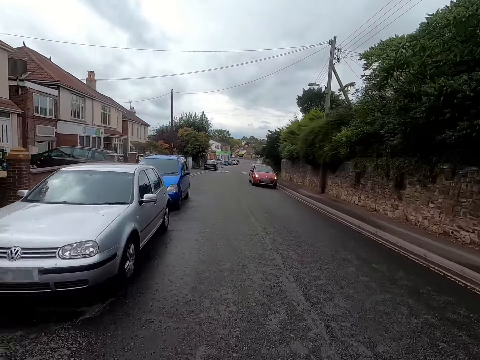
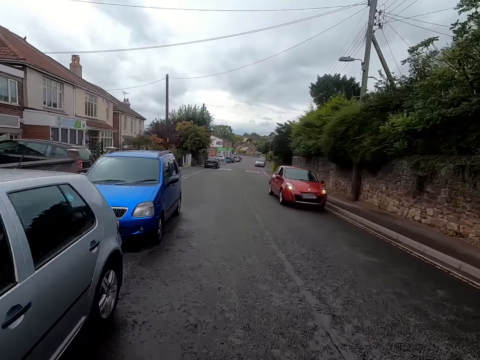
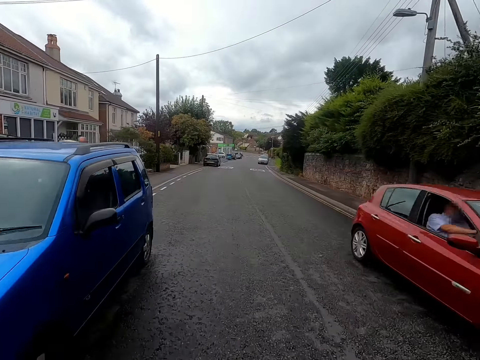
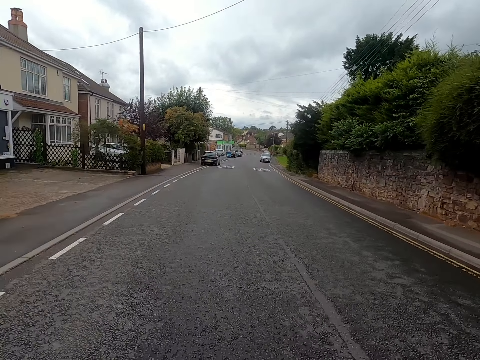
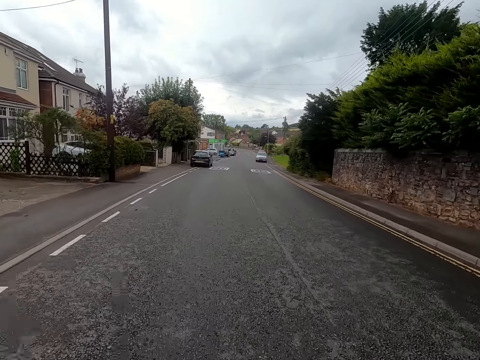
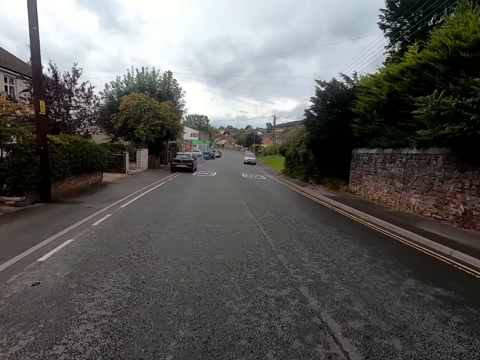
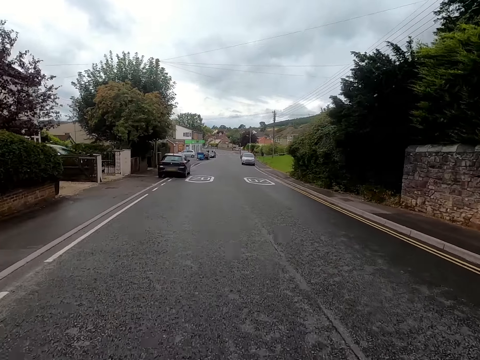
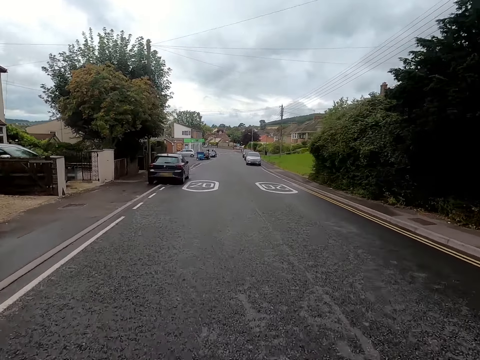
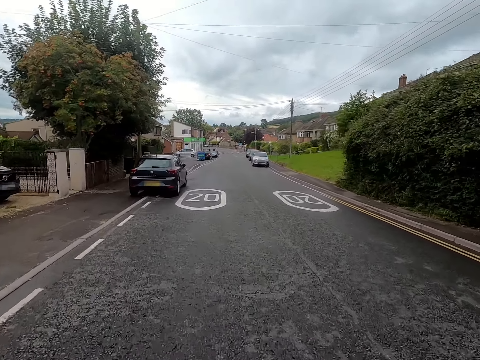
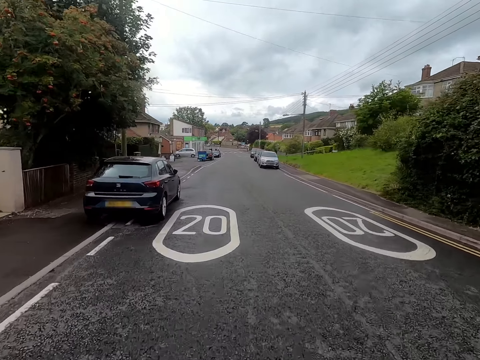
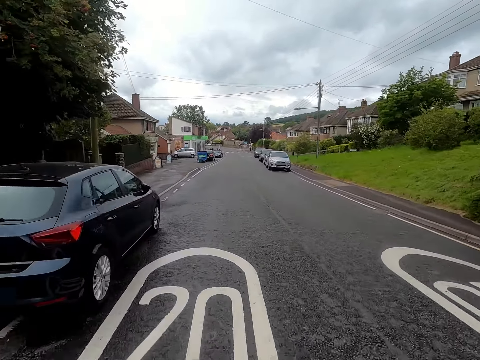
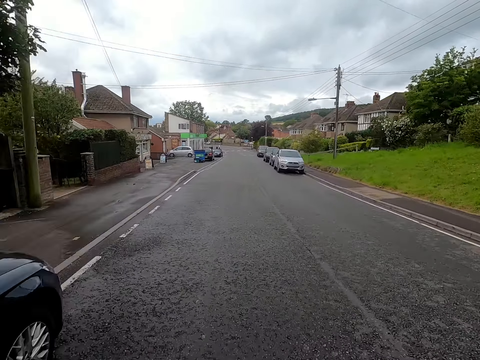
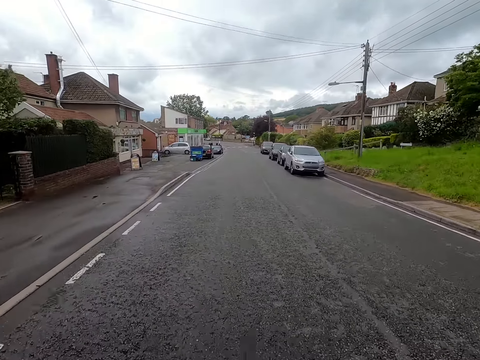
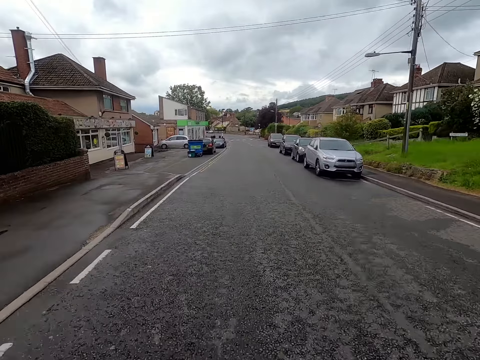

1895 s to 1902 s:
The camera wearer rides a bicycle past a car. They ride the bicycle on a road.
